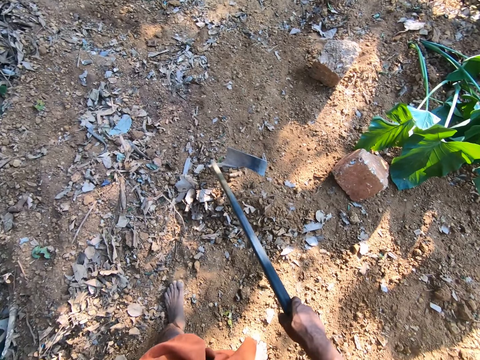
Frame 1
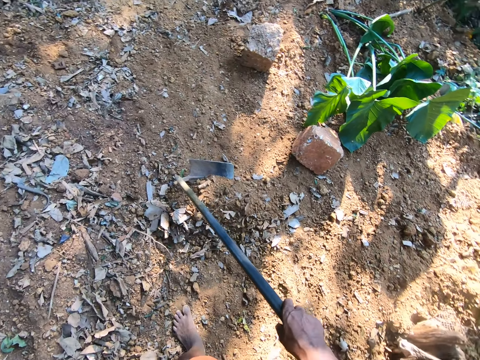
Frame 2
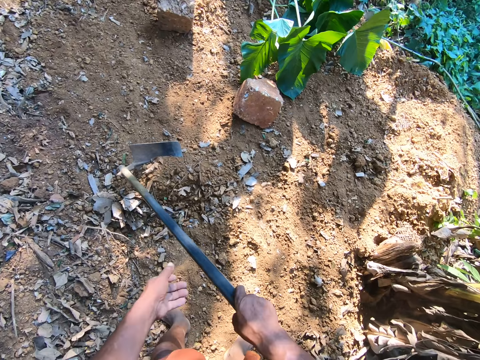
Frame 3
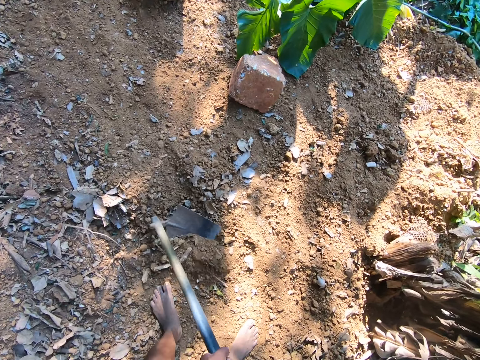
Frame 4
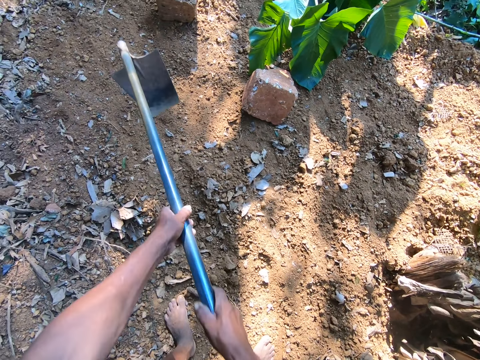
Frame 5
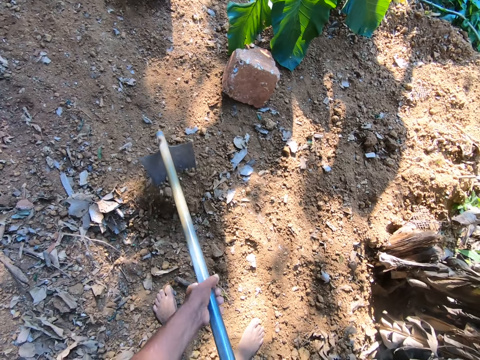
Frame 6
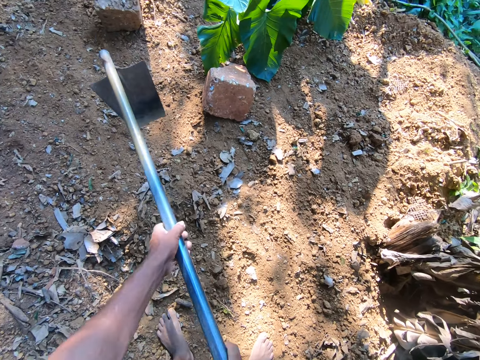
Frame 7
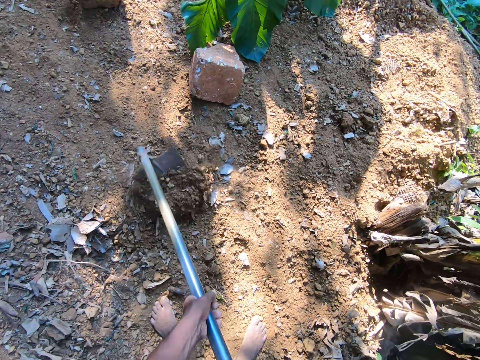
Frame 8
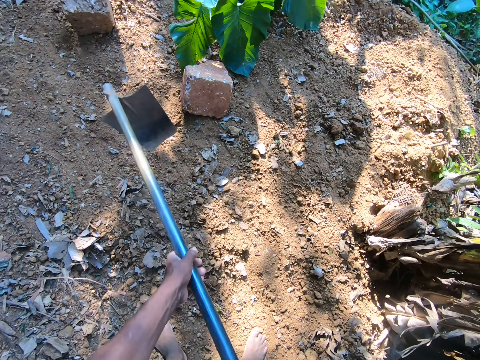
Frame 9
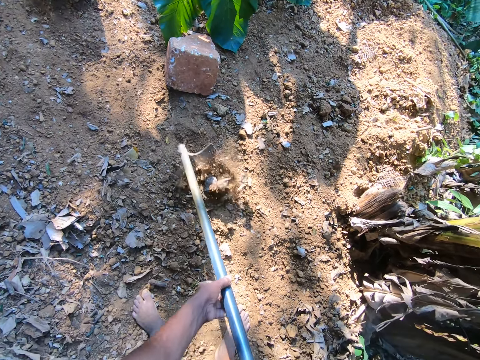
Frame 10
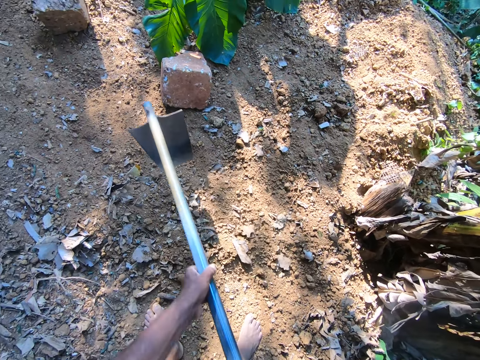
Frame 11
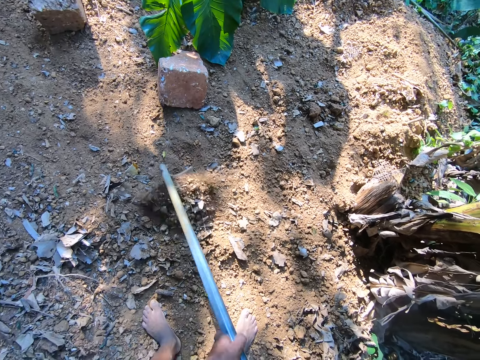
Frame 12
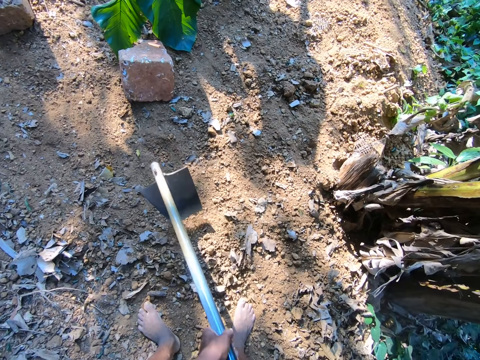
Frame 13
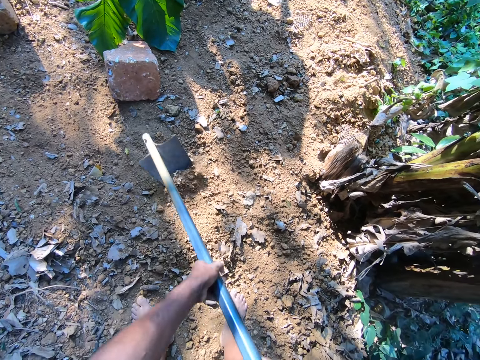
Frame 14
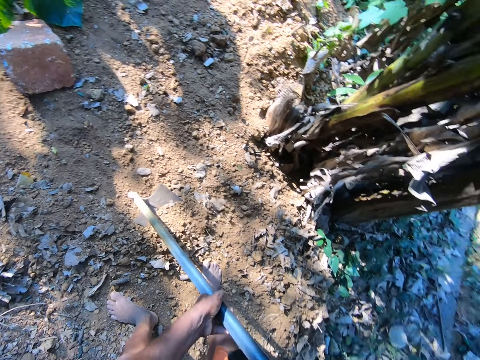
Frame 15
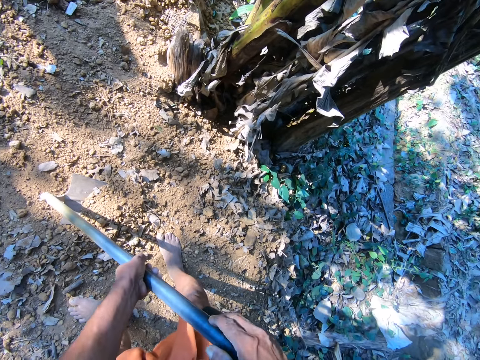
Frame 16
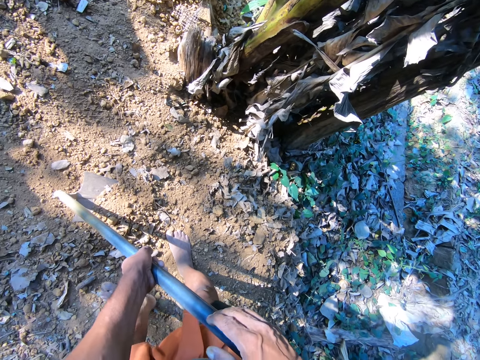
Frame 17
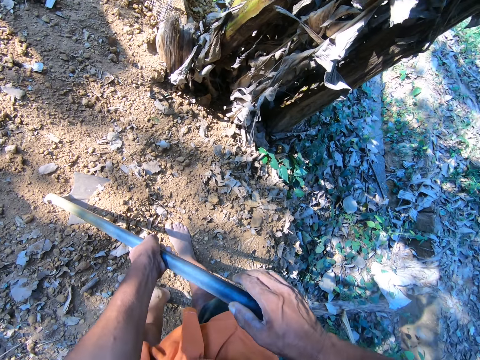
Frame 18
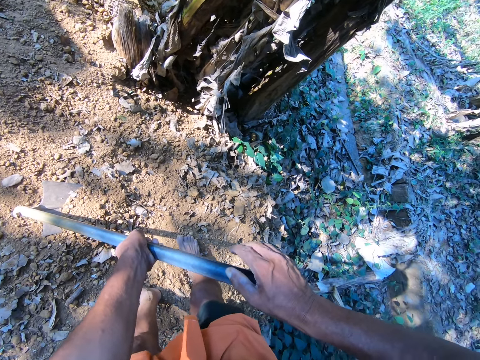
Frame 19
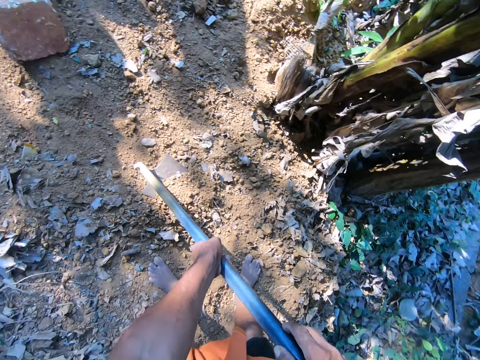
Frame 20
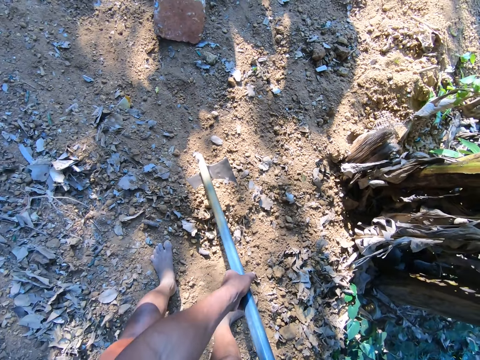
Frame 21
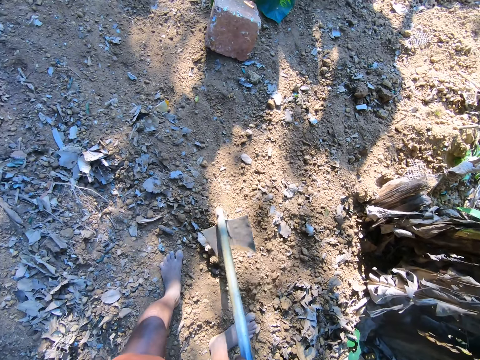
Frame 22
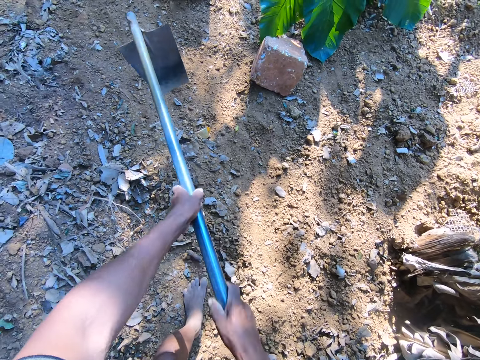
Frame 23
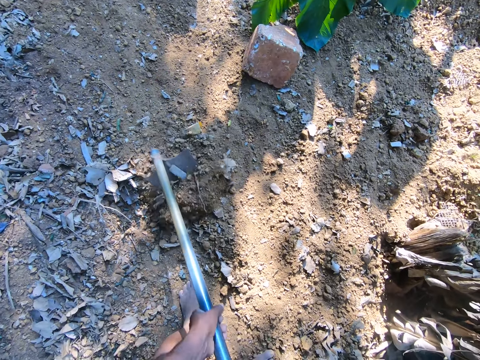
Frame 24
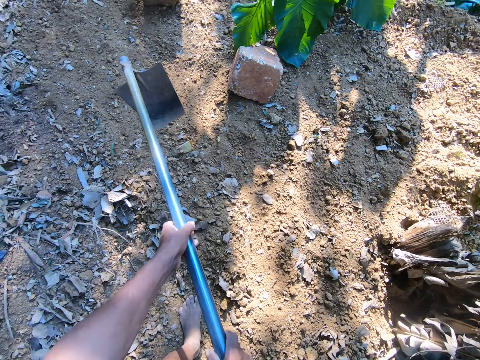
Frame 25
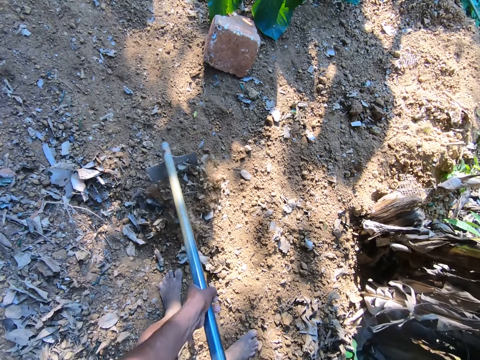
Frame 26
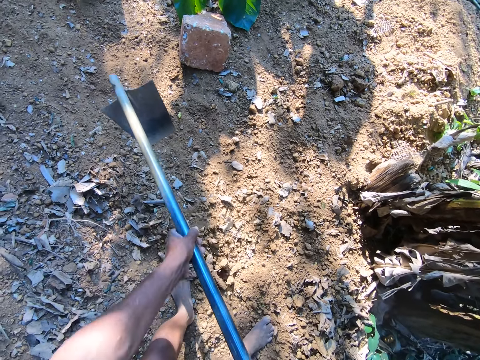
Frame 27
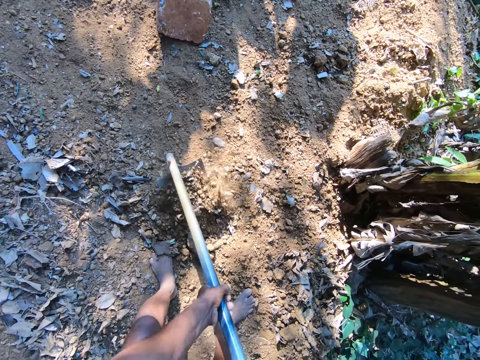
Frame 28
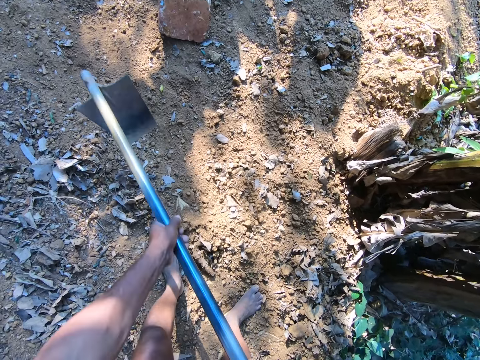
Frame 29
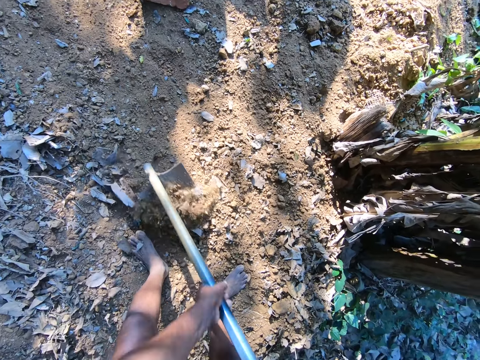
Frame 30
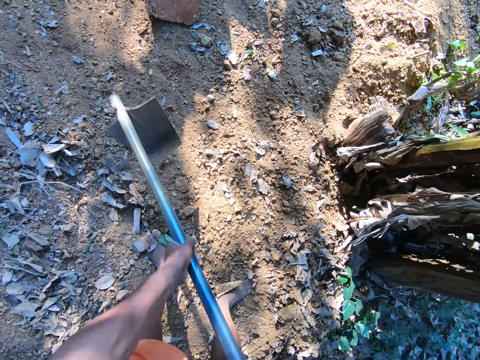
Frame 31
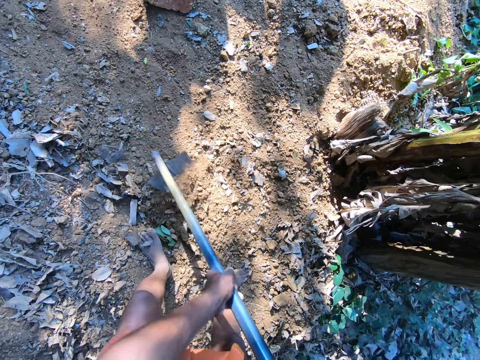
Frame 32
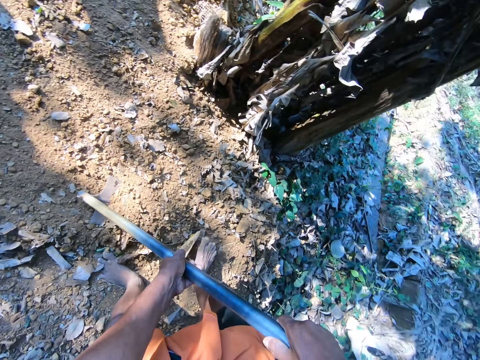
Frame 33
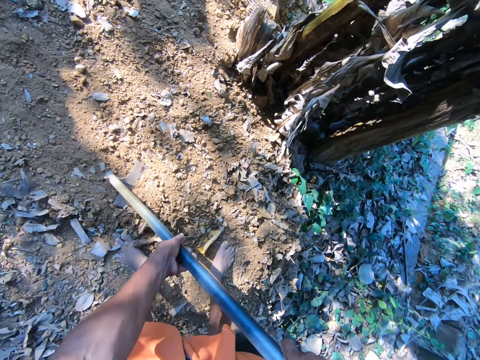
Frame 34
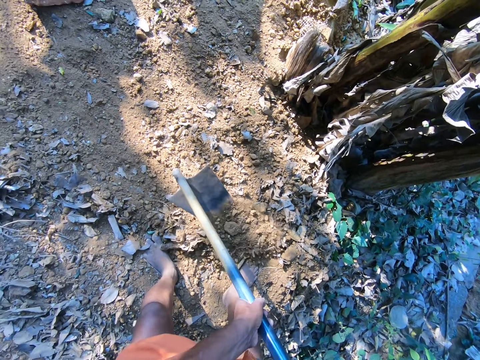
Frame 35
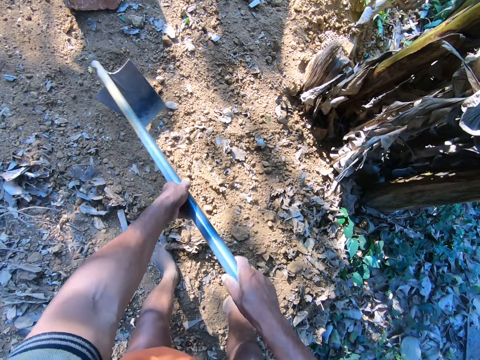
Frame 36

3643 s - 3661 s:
The camera wearer drags the hoe on the ground with both hands. He gathers debris on the ground with the hoe in his hands. He digs. He holds the hoe on the ground in an upright position with both hands. He looks around. He gathers debris on the ground with the hoe in his hands. He digs.

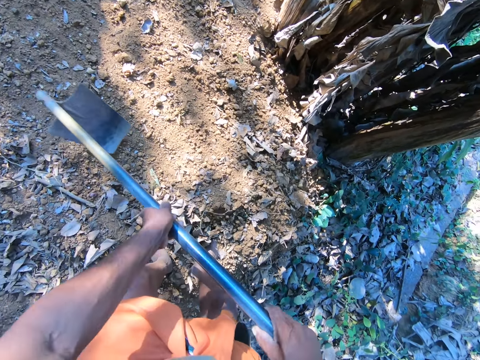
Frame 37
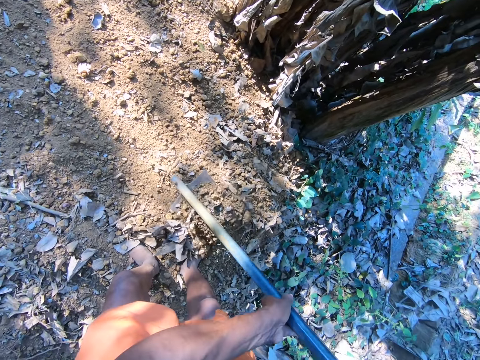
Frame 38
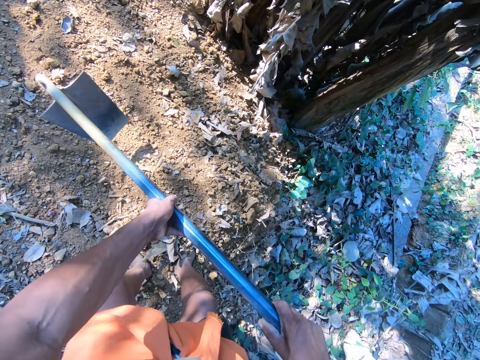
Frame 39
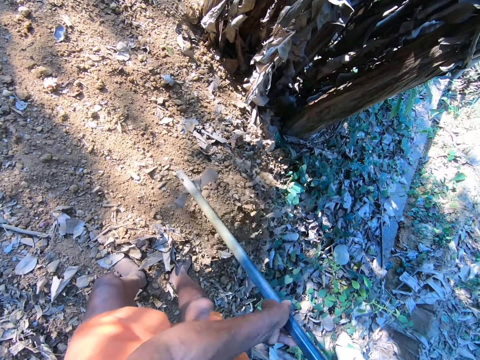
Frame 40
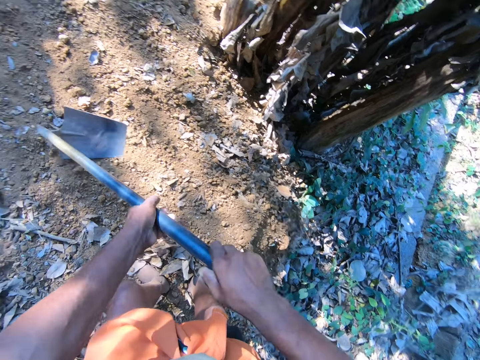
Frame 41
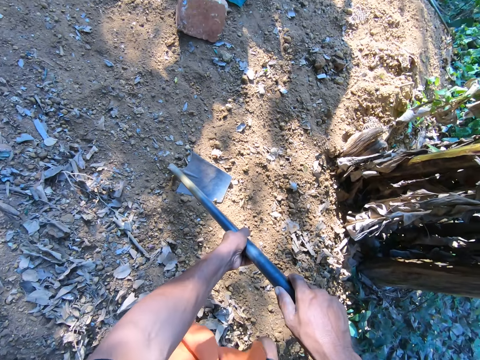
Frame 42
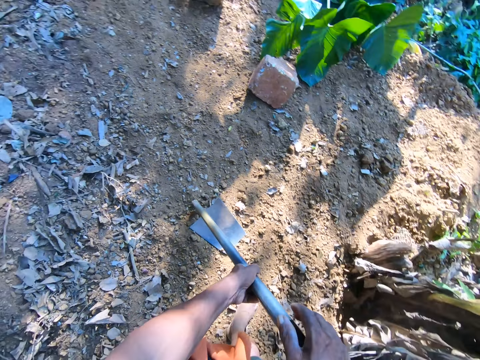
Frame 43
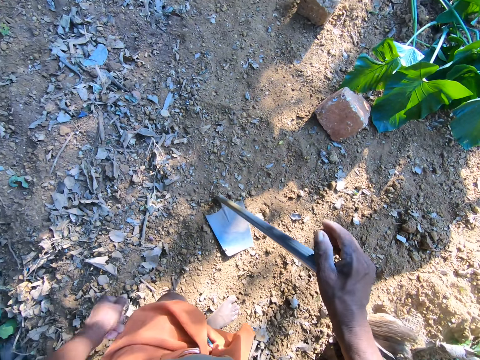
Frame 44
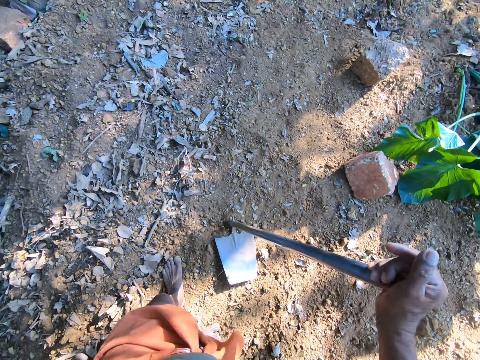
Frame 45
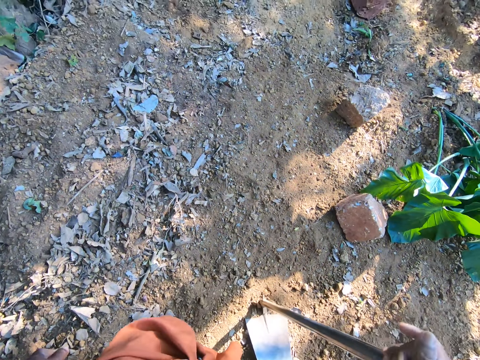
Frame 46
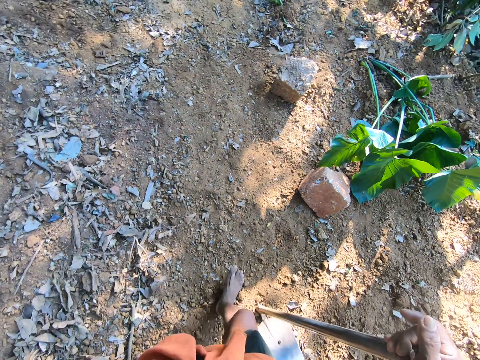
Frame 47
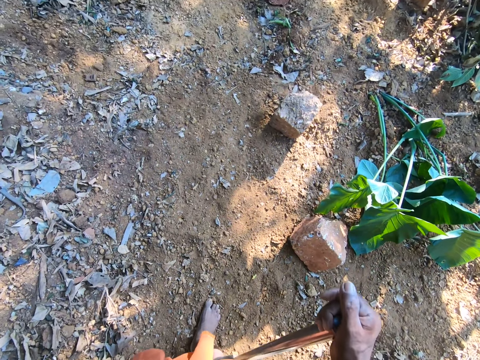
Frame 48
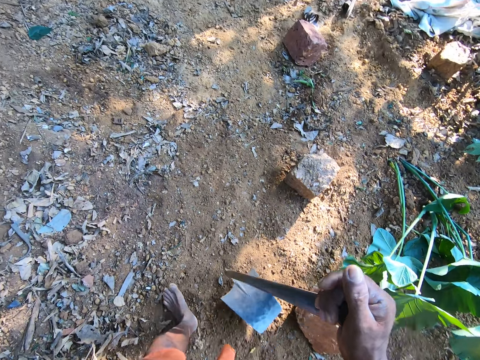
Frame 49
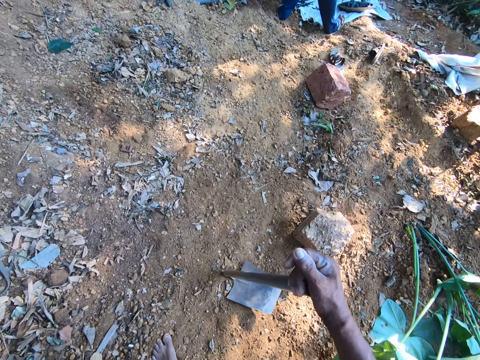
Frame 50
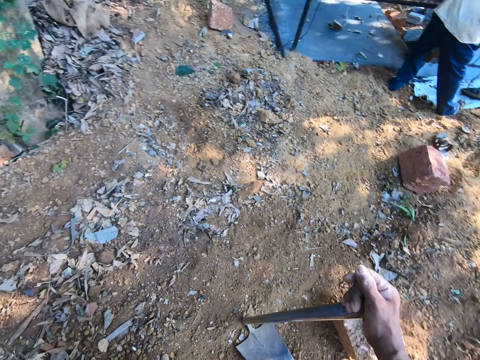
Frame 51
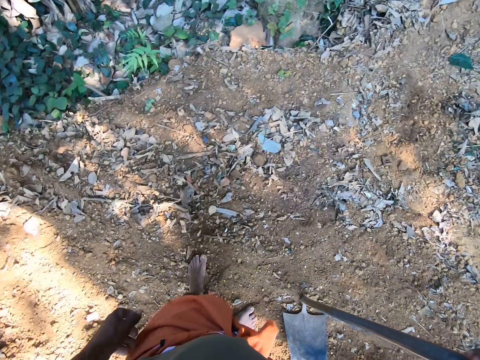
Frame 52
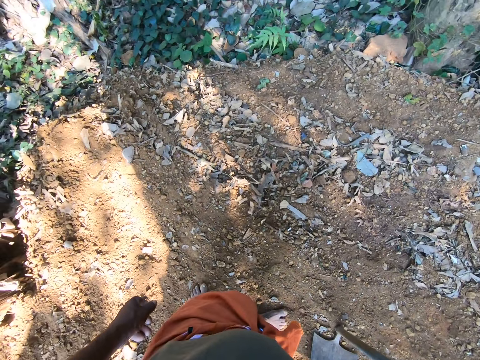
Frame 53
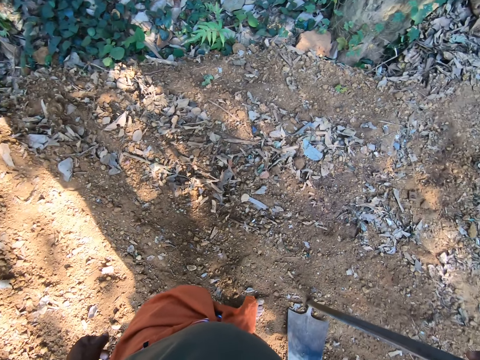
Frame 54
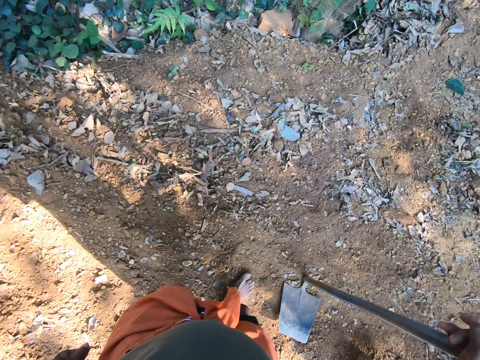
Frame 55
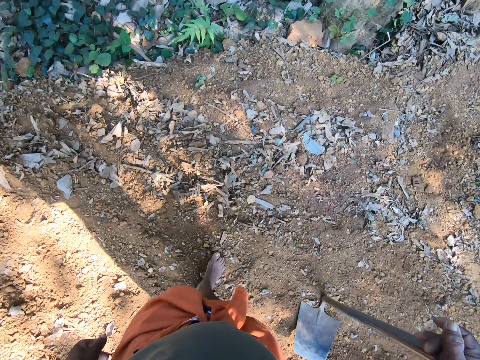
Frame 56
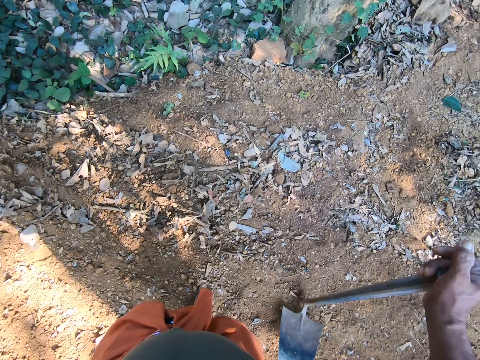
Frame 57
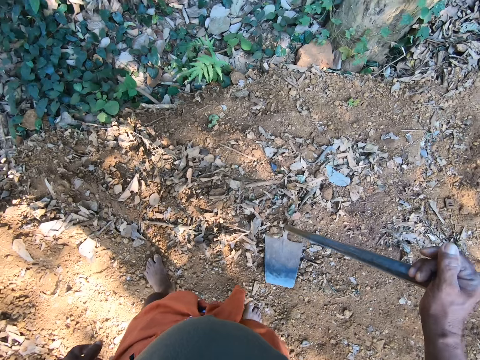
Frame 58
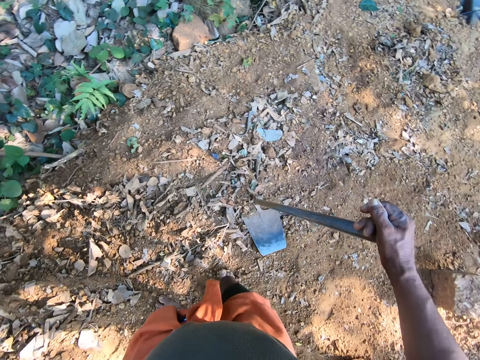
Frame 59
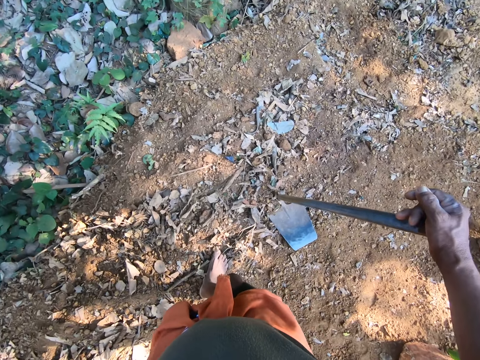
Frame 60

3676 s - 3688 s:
The camera wearer holds the hoe on the ground in an upright position with both hands. He looks around. He holds the hoe on the ground in an upright position with his right hand. He walks around. He looks around.
